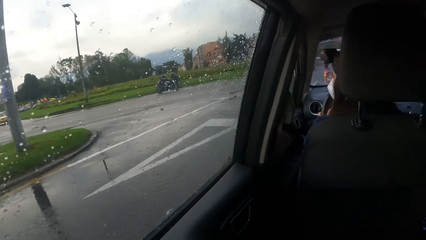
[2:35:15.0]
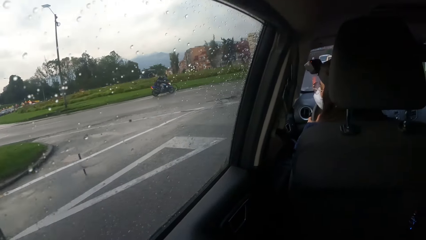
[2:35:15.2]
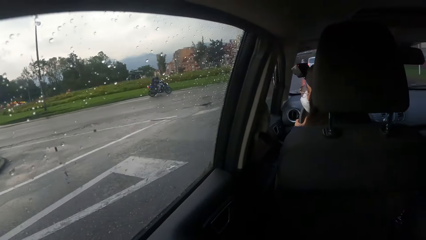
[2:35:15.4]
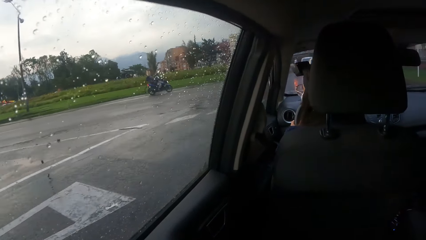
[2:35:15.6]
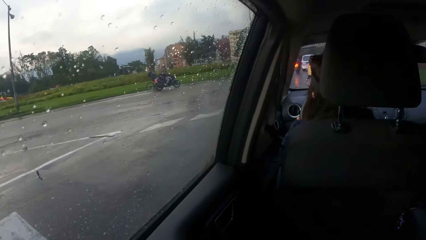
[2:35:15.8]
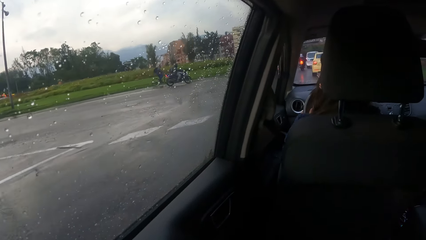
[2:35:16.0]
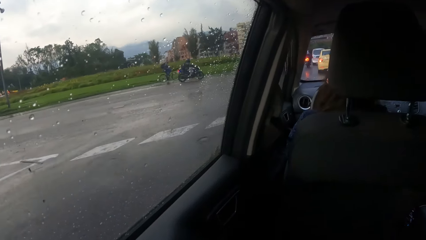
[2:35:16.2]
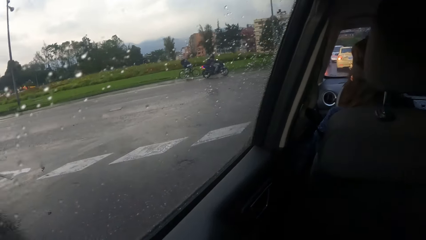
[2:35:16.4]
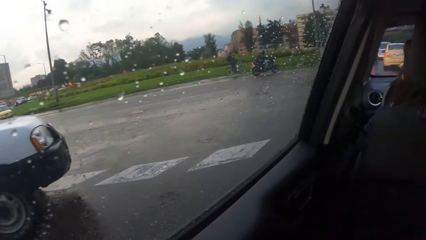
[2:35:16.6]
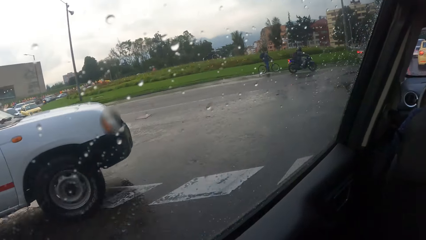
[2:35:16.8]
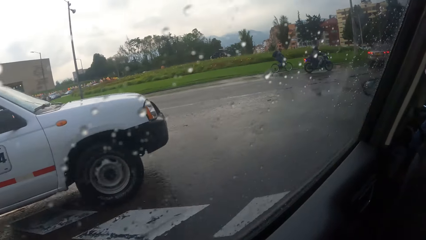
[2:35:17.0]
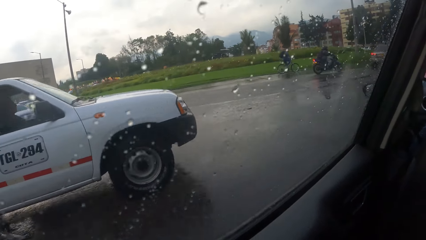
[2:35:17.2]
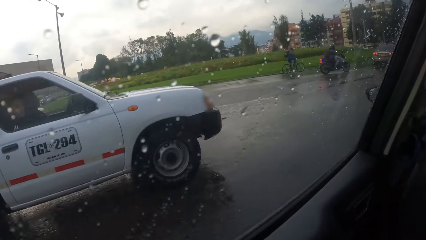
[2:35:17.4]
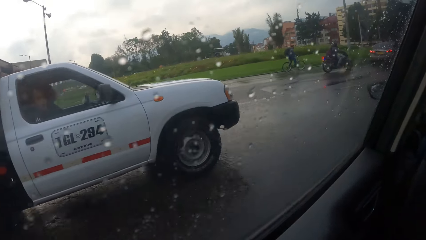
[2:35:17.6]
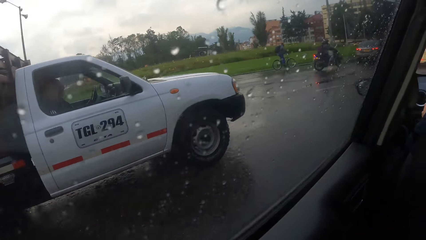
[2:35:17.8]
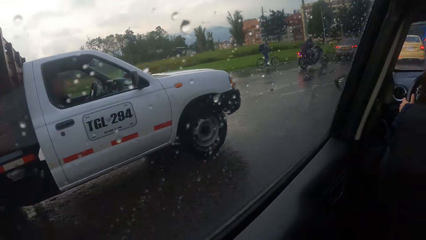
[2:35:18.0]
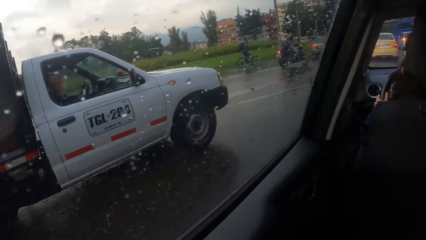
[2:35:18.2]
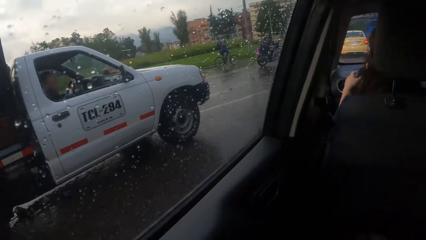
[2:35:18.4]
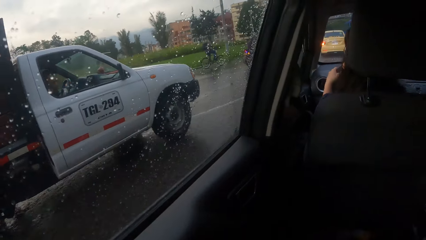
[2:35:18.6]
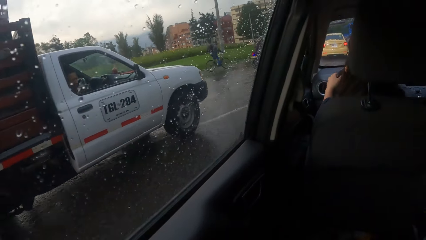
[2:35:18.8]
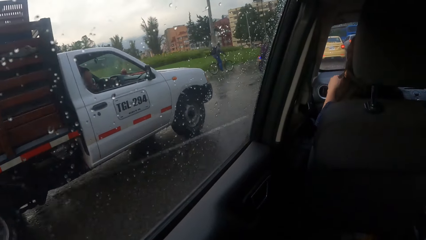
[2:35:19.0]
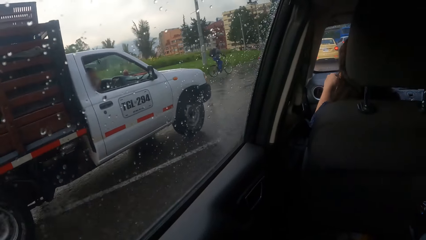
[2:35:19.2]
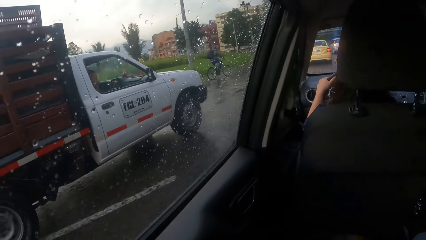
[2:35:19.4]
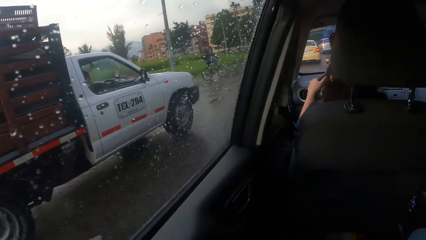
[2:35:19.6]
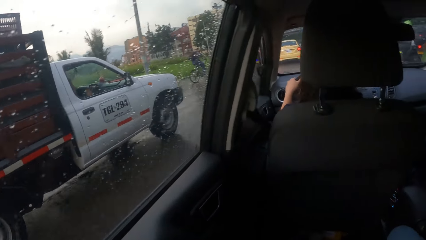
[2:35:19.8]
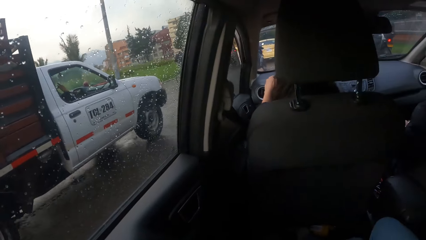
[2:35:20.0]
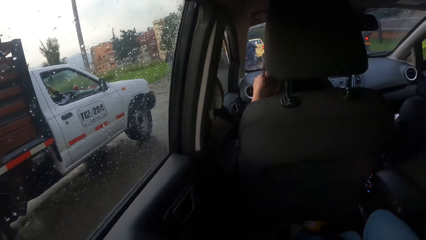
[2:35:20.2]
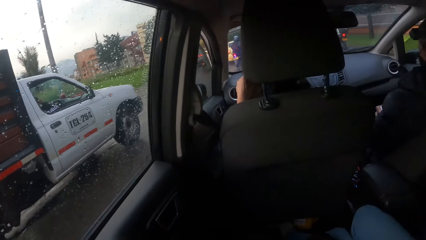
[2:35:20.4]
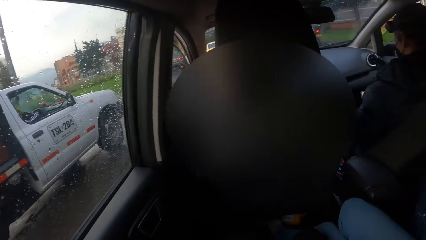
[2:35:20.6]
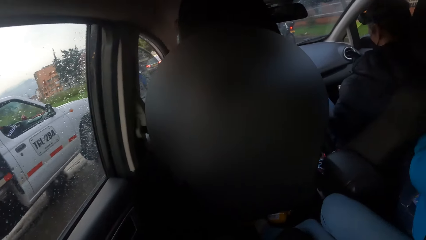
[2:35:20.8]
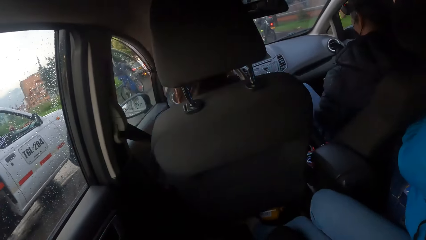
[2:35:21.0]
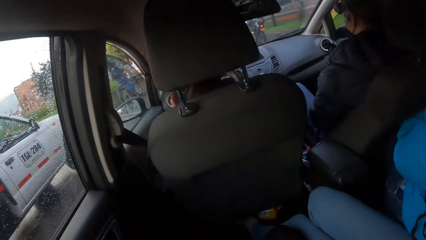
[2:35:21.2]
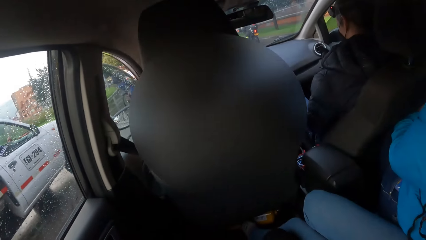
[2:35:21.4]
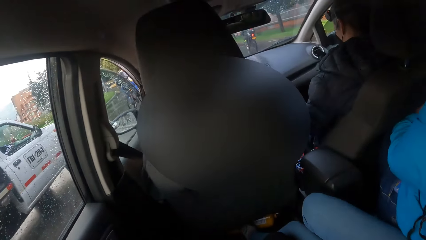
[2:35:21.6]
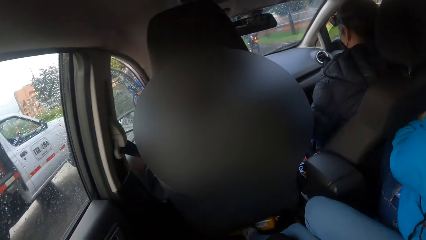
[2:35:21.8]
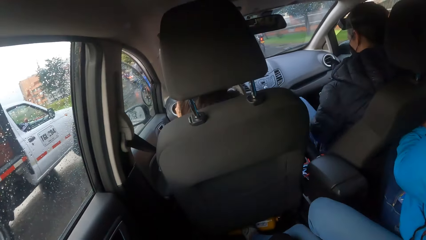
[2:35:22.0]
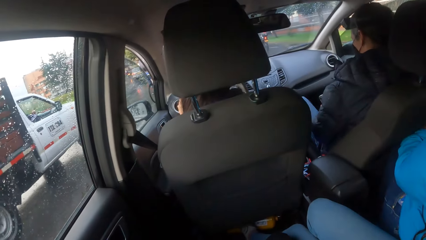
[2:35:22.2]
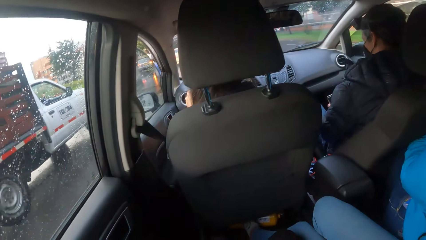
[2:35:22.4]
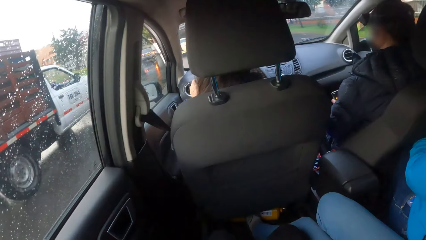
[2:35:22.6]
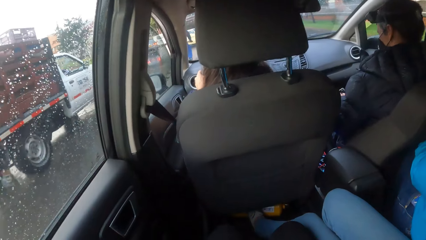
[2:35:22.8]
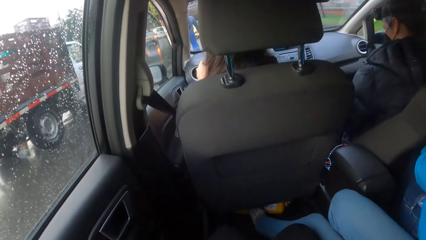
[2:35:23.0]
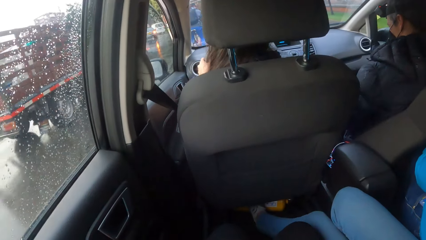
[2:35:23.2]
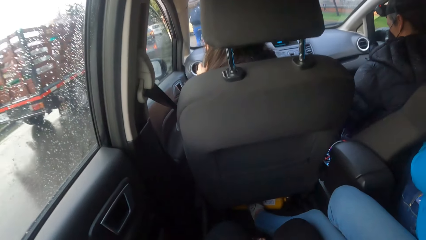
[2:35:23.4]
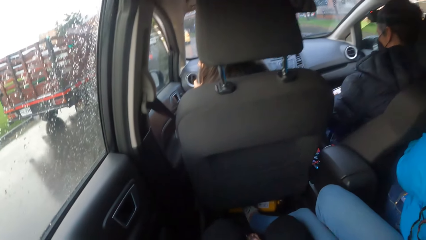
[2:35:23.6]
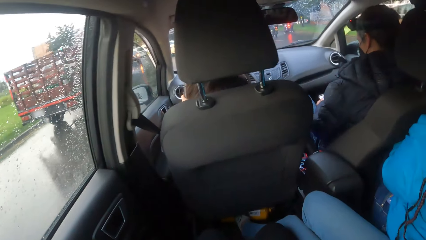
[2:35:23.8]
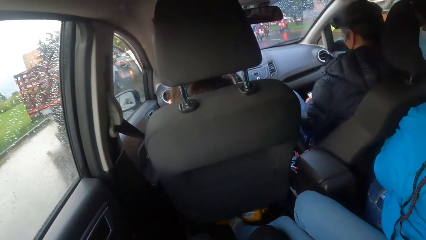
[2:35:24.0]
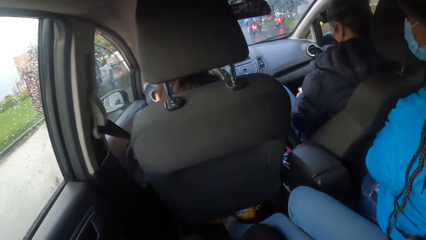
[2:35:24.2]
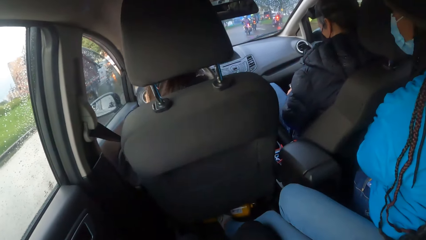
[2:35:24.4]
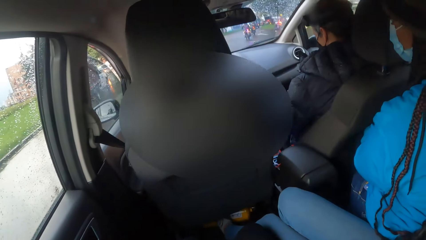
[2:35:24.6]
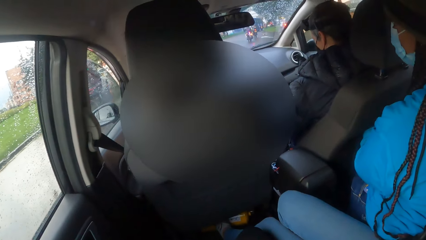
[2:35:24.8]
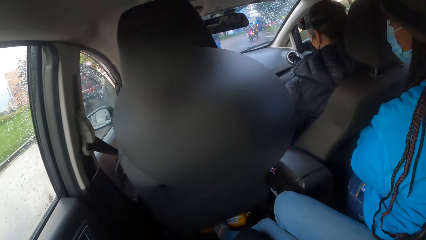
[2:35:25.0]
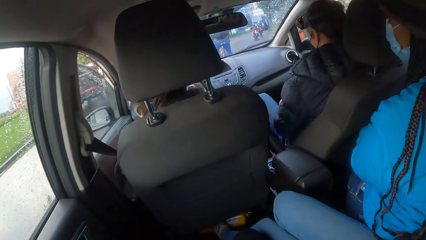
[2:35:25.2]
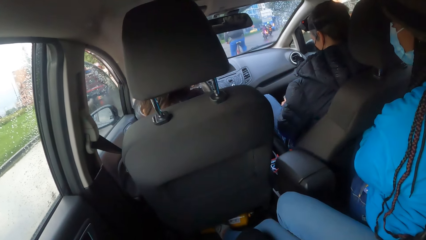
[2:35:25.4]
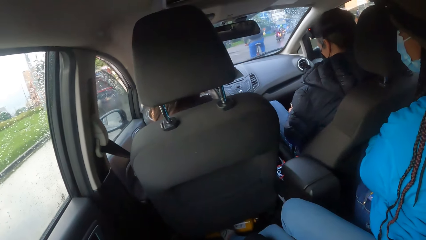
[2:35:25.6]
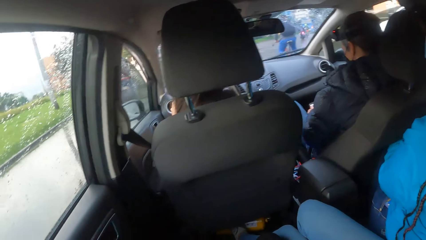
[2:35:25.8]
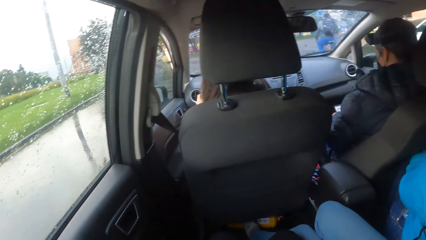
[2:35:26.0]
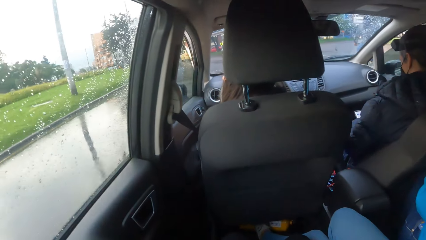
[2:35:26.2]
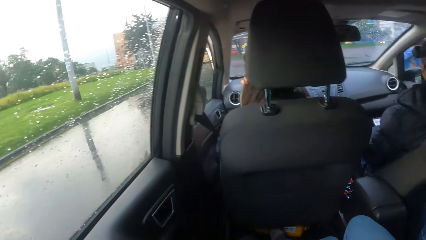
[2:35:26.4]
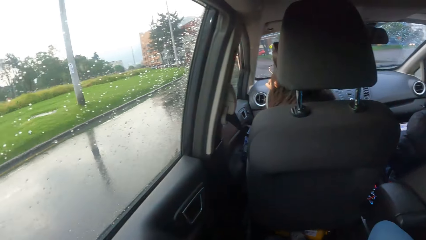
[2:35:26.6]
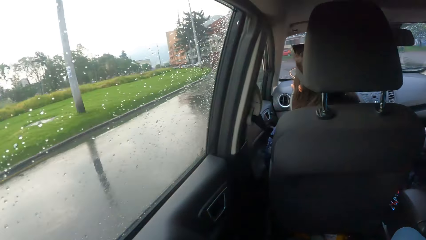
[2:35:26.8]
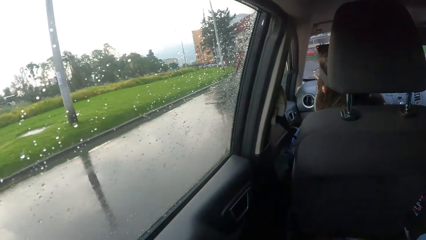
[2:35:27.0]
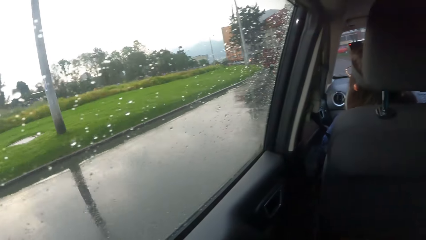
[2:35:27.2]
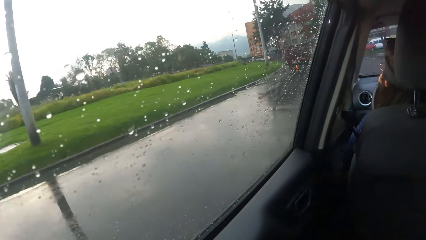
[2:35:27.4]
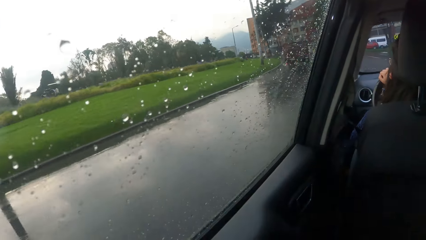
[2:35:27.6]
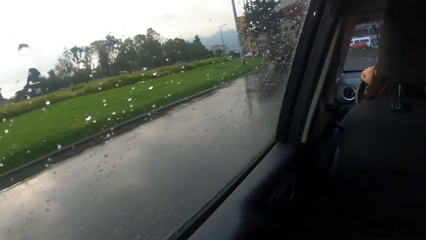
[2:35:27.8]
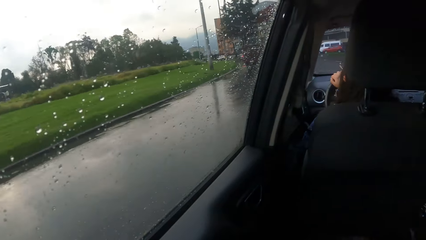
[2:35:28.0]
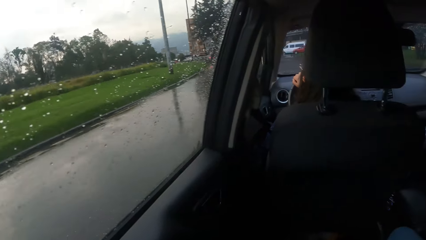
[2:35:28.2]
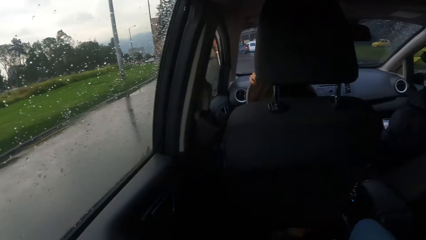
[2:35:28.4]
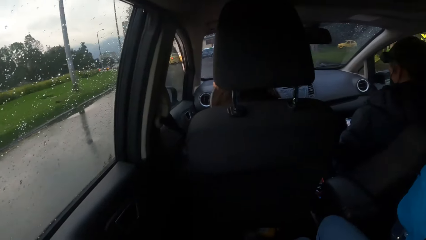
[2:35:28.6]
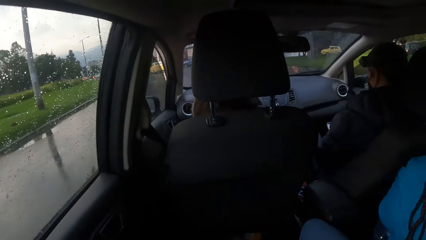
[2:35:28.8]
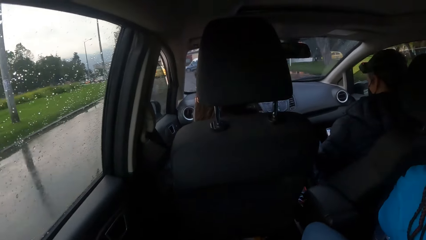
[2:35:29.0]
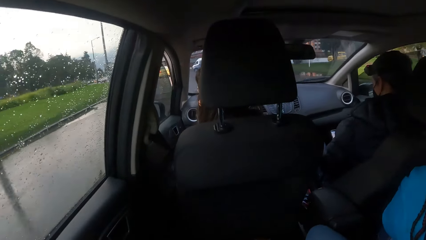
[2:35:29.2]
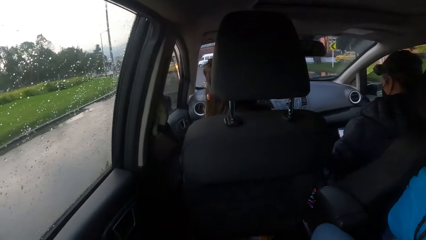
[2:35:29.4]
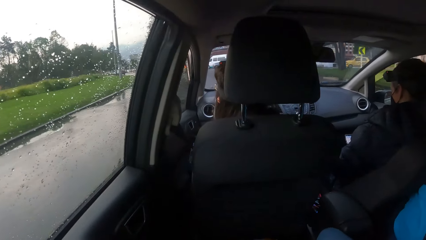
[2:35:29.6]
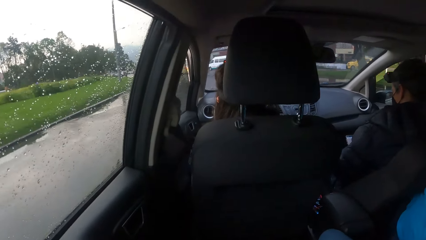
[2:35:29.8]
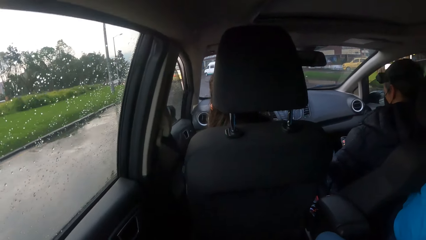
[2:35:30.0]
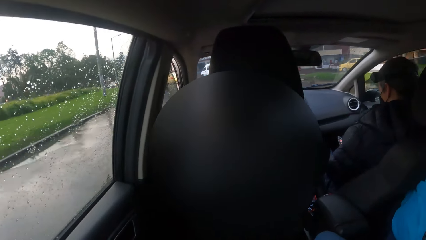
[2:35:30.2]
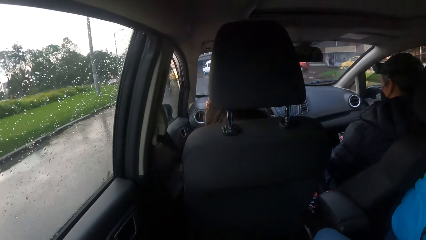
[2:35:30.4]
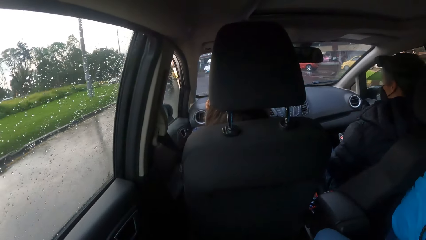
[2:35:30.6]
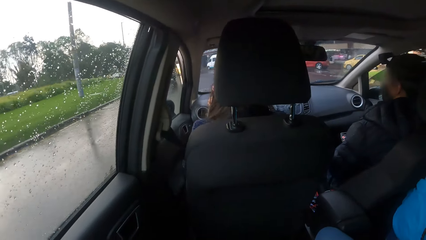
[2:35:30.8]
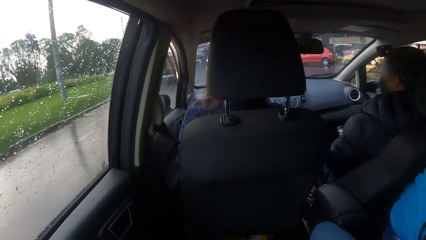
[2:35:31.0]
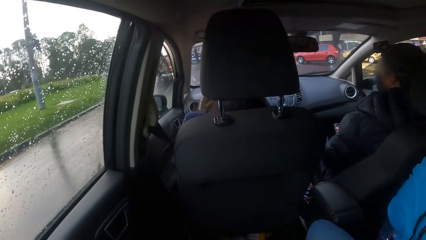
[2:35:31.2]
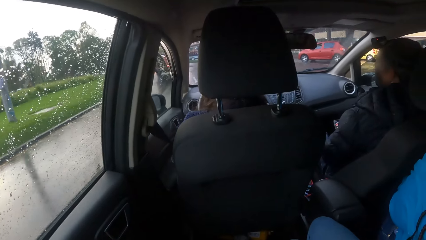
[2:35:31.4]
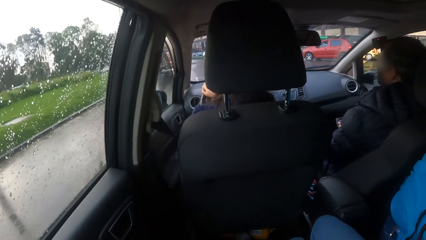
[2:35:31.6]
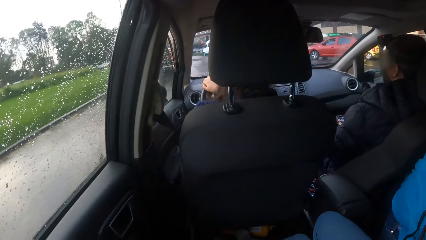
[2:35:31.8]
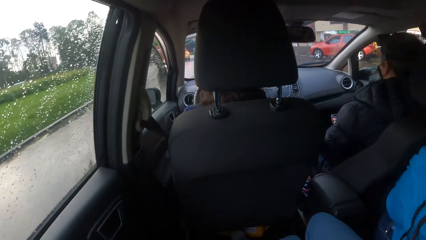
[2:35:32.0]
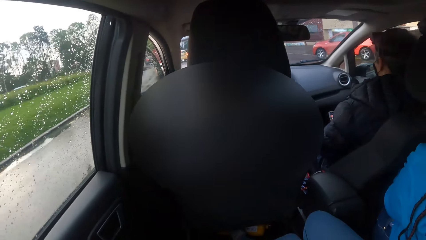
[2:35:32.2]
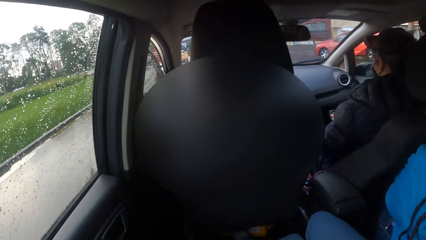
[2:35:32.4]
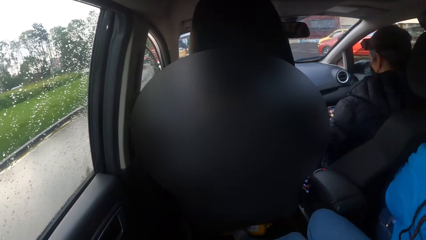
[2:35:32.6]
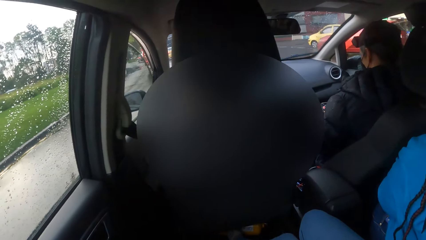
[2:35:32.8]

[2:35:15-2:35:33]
A white truck drives past the car the camera wearer is in. The camera wearer looks around. A man operates the phone with both hands.
